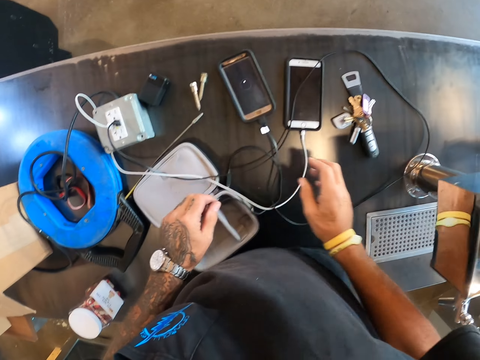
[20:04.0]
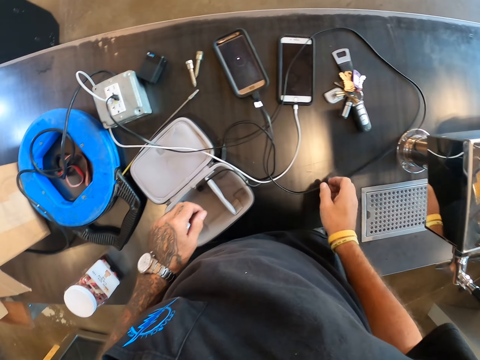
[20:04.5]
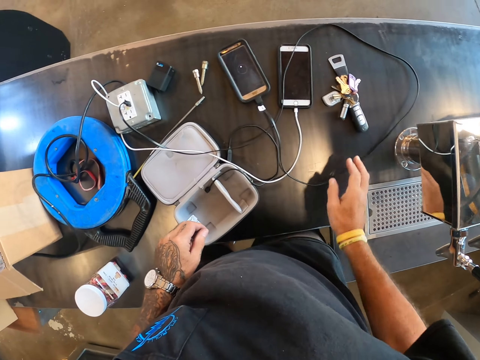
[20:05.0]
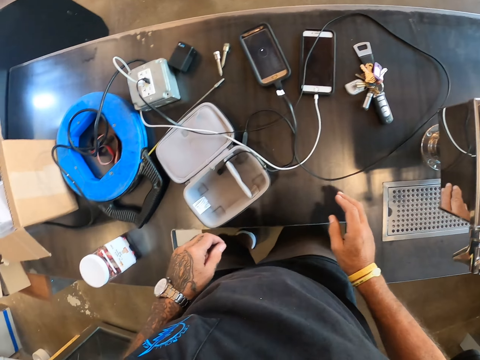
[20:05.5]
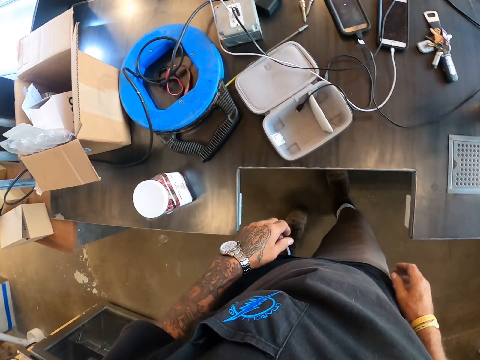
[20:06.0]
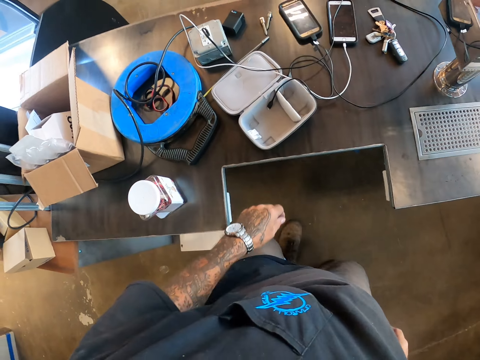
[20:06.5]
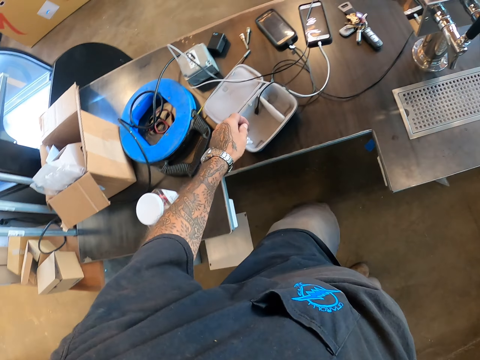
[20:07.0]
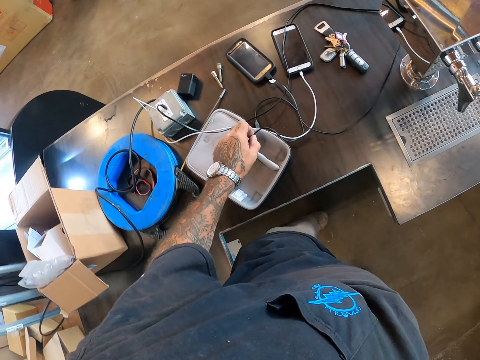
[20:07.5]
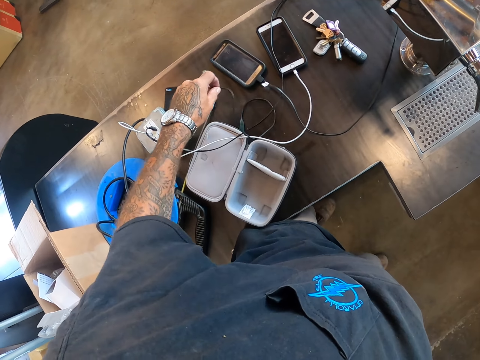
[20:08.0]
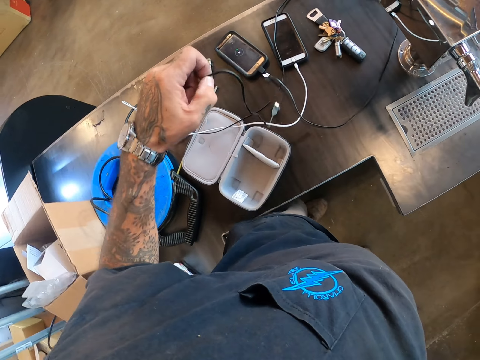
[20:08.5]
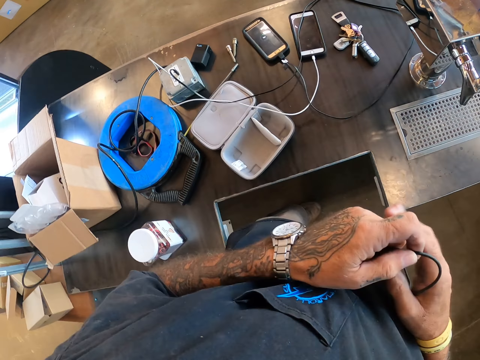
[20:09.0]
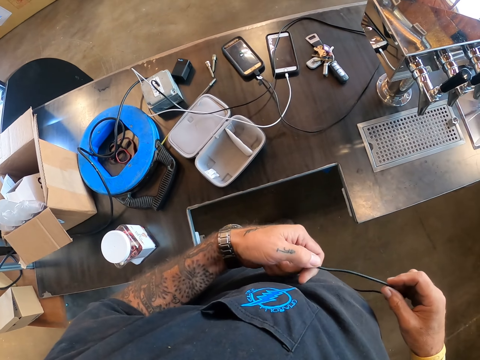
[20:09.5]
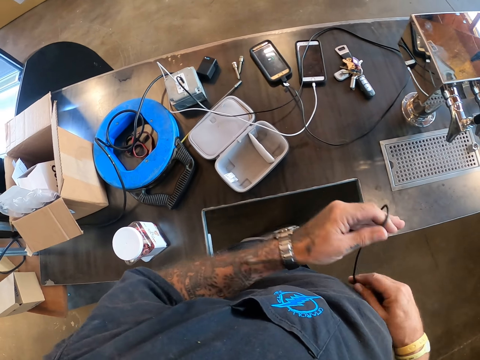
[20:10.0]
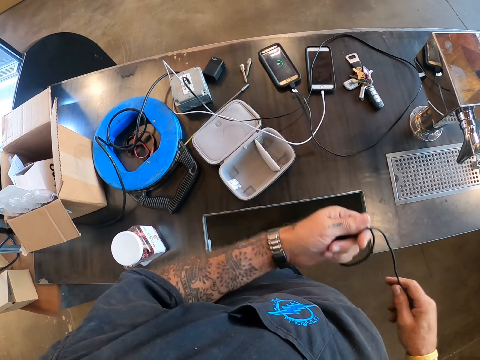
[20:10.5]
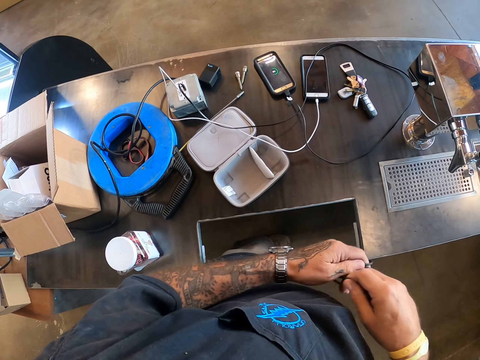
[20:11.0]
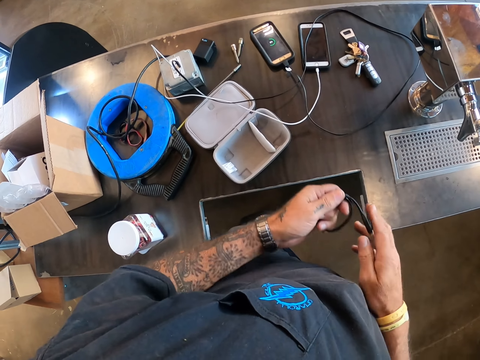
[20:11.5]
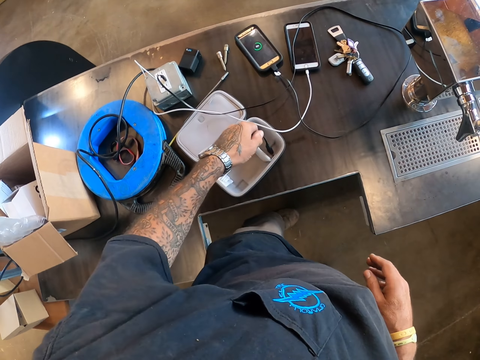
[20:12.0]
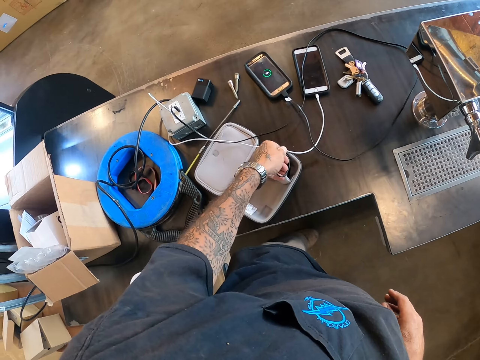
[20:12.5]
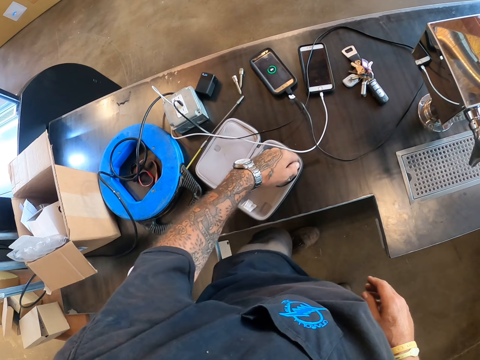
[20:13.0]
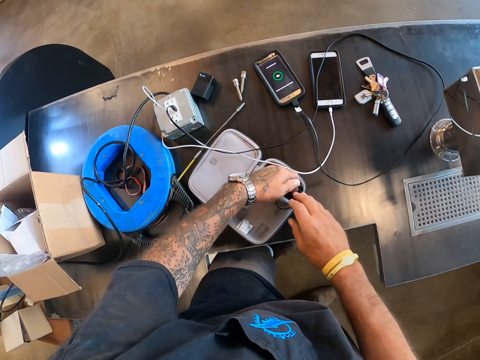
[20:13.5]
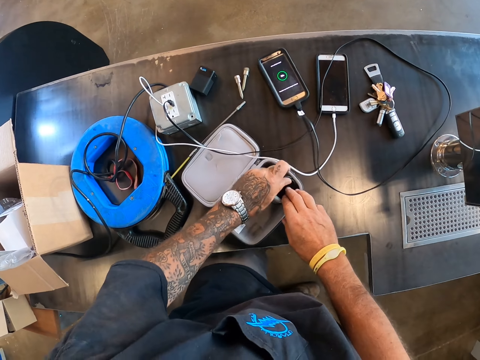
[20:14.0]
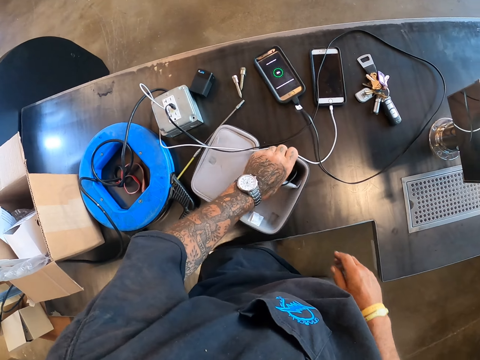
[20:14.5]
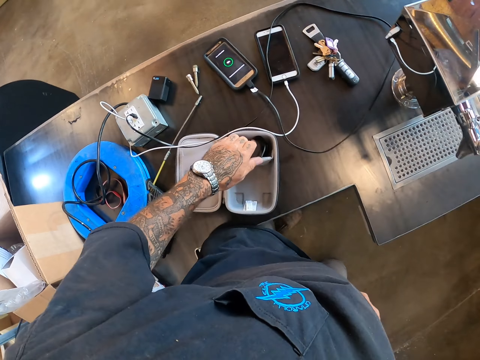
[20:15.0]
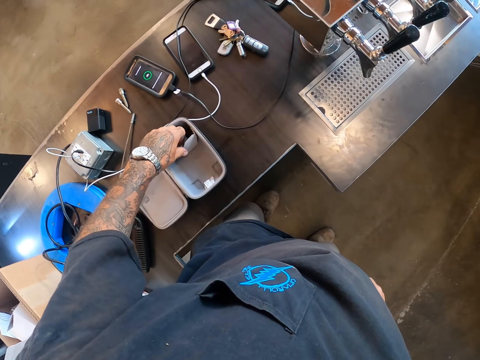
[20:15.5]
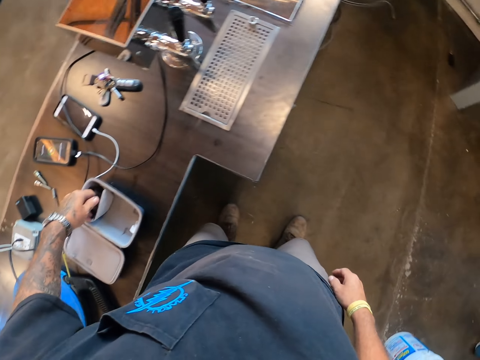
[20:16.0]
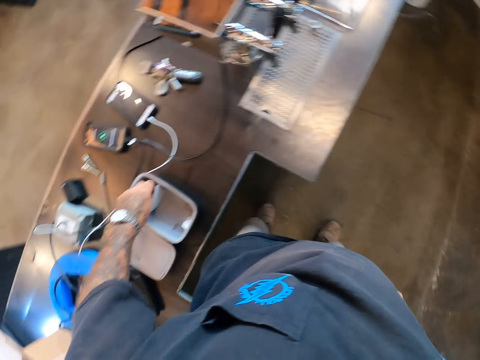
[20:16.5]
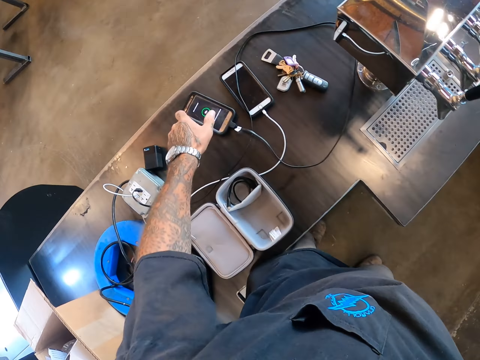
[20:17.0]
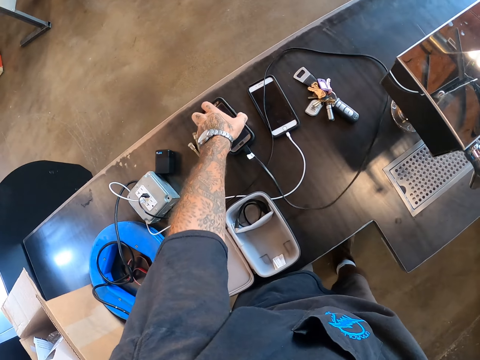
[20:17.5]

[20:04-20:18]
The camera wearer moves something. They touch the cable. They turn. They lift up the cable. They hold the cable. They fold the cable. They put the cable in the tin. They touch the cable.

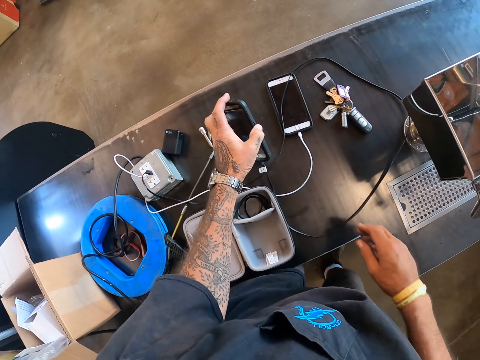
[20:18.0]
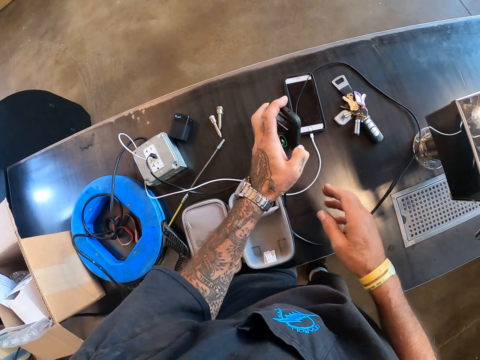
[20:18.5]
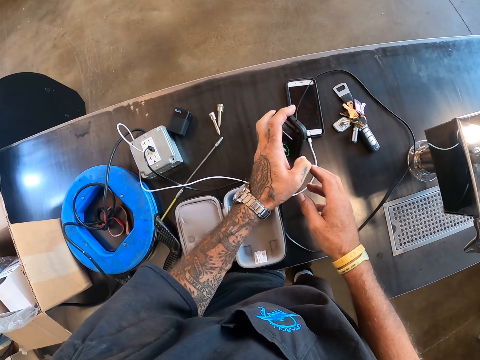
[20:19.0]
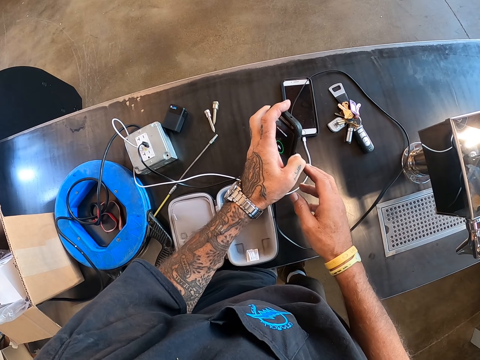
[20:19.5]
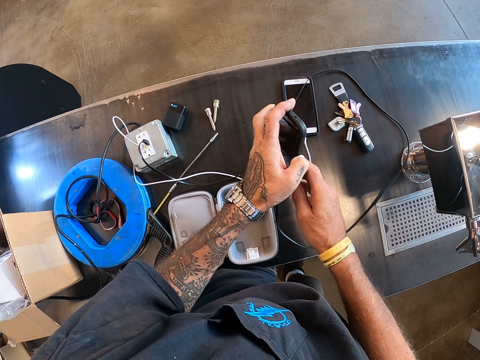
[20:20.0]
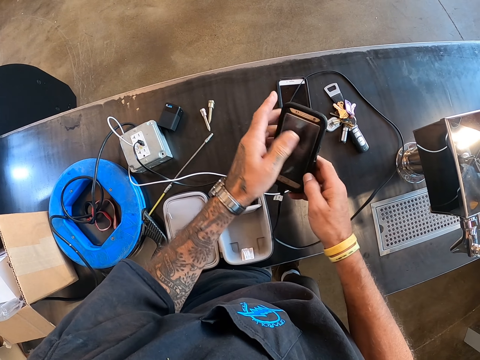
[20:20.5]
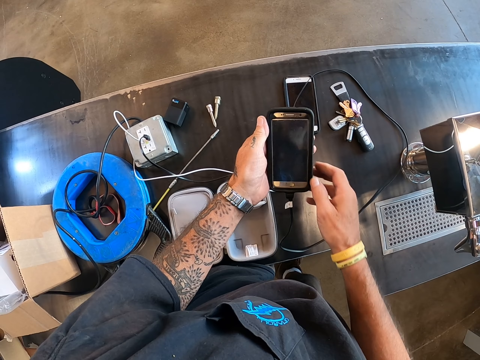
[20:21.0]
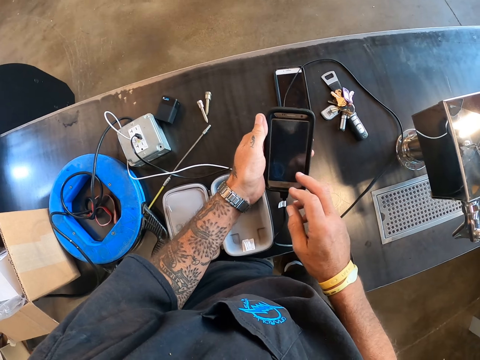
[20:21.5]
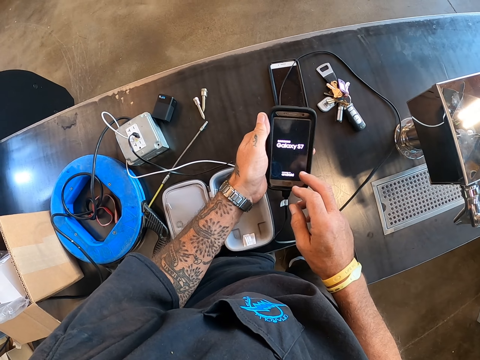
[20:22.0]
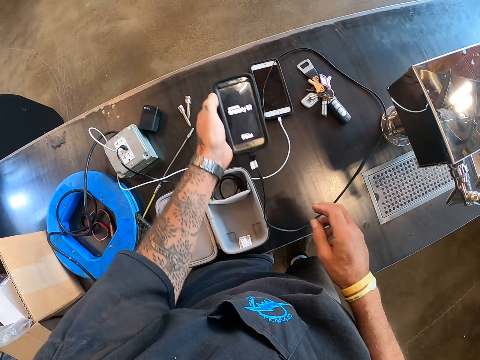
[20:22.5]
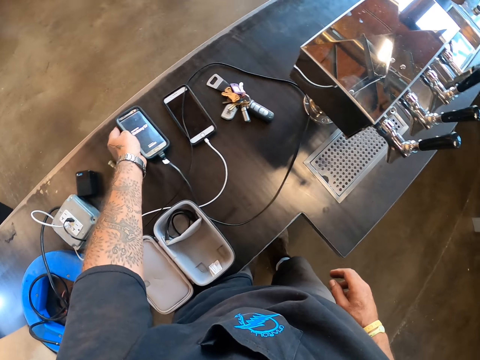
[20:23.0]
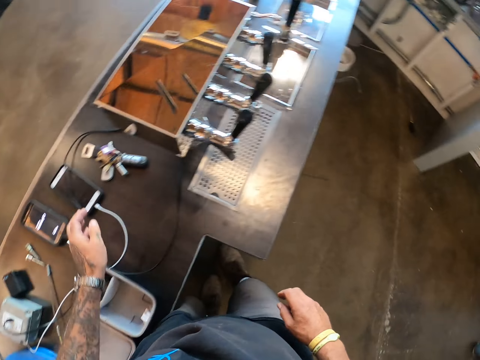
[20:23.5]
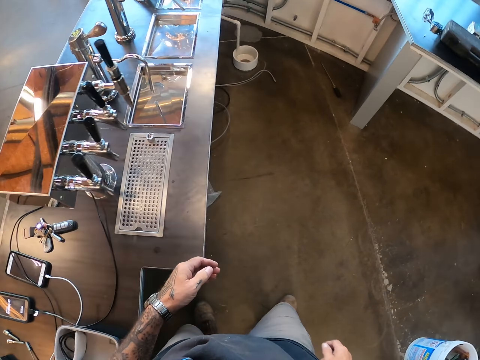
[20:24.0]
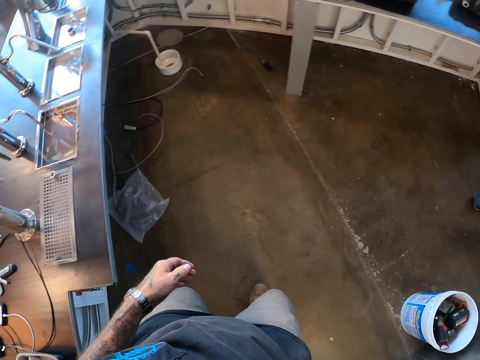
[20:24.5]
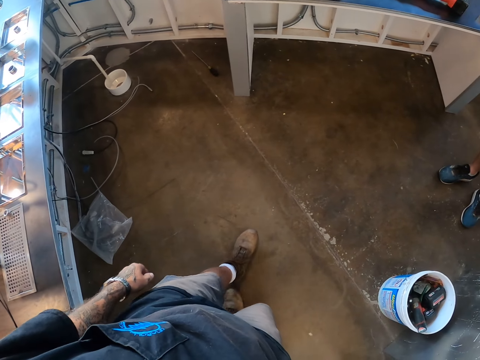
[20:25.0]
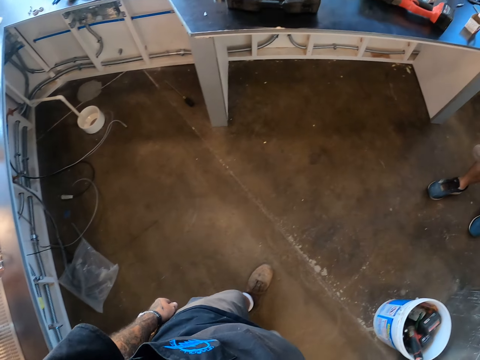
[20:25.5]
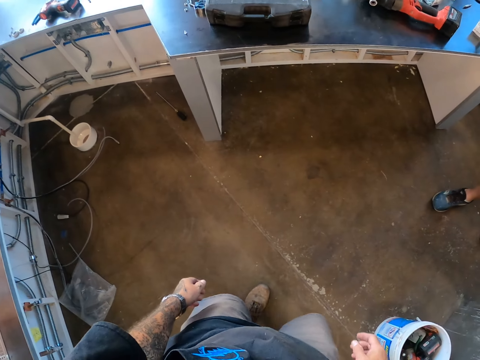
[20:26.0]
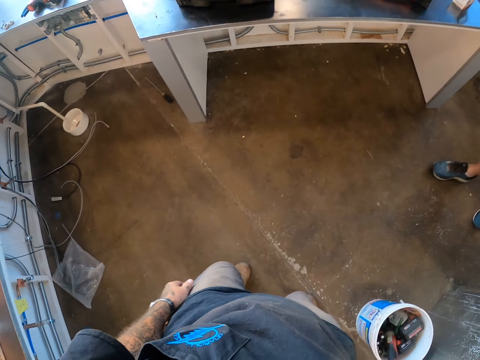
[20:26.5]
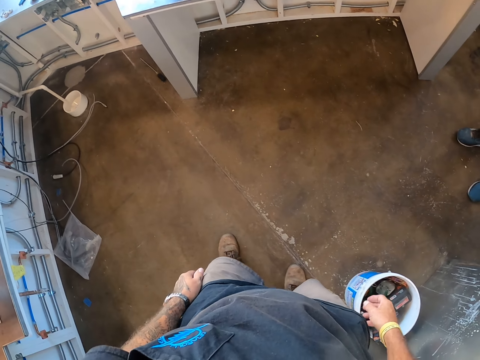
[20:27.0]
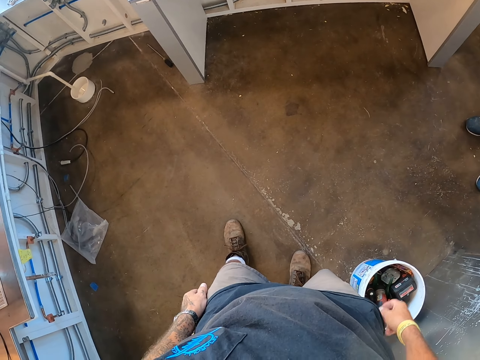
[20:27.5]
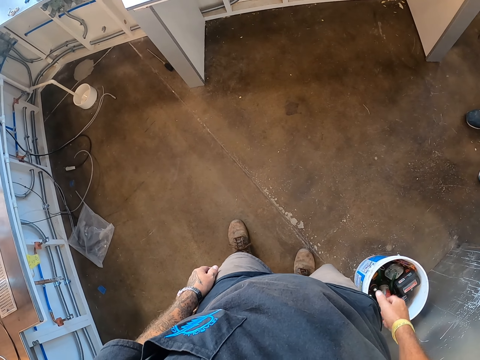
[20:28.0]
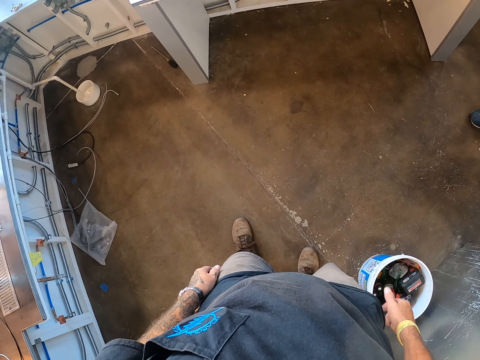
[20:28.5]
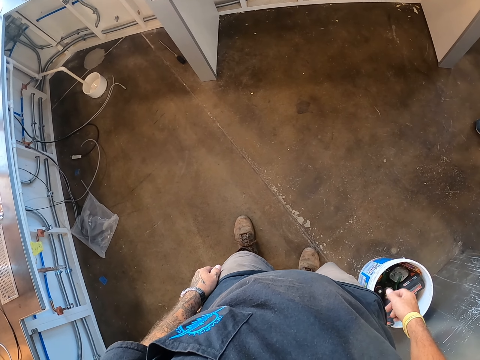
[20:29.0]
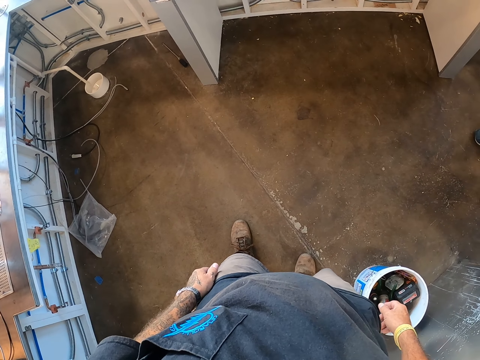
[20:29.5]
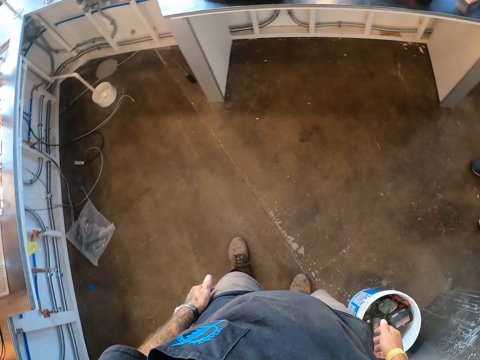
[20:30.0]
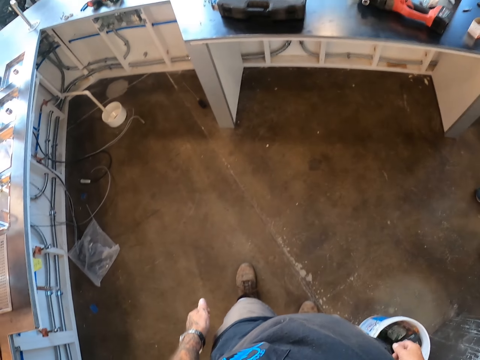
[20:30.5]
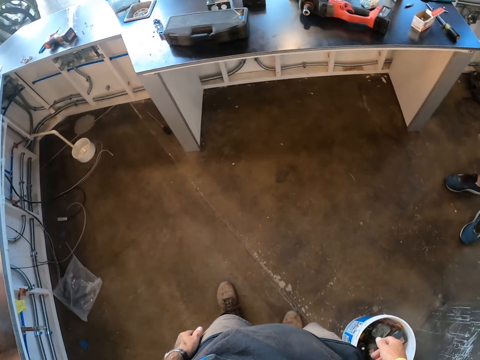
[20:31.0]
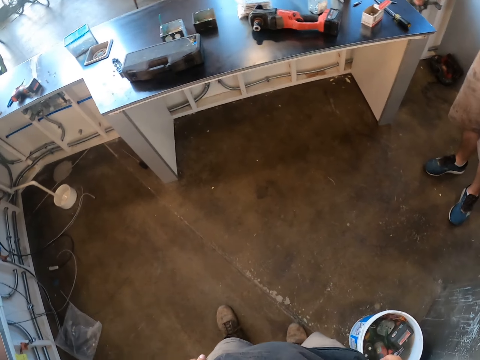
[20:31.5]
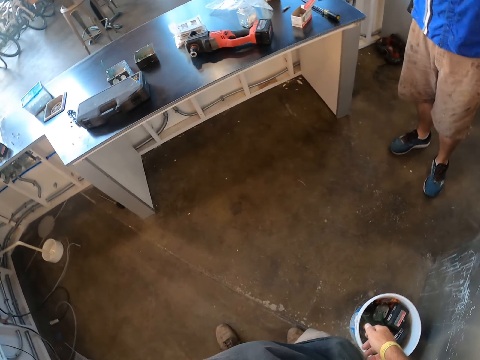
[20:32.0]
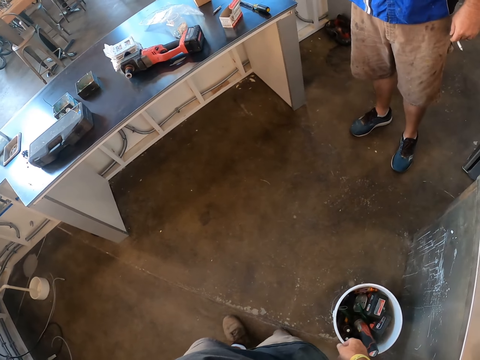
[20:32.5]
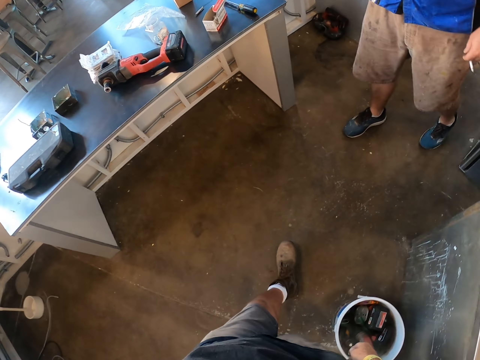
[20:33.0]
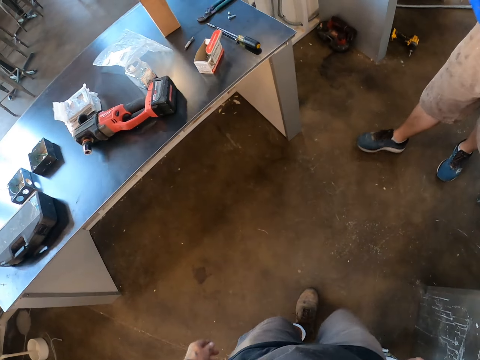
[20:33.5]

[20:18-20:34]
The camera wearer picks up the phone. He holds the phone. He dials the phone. He puts the phone on the counter top. He walks. He moves his left thumb finger.
